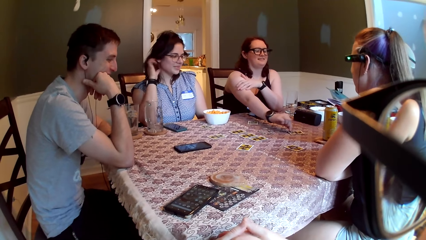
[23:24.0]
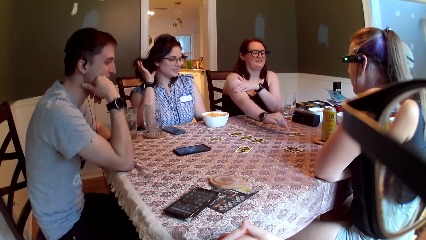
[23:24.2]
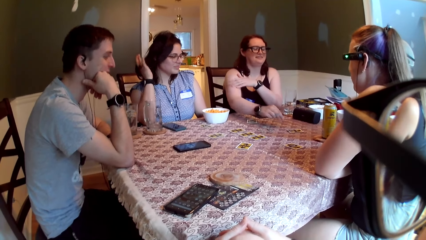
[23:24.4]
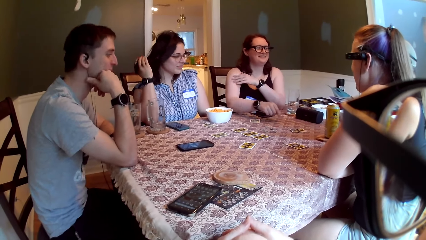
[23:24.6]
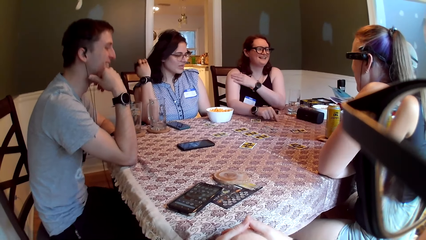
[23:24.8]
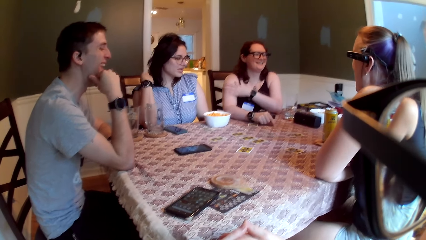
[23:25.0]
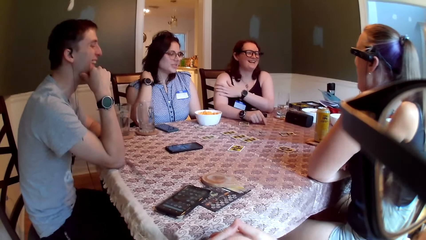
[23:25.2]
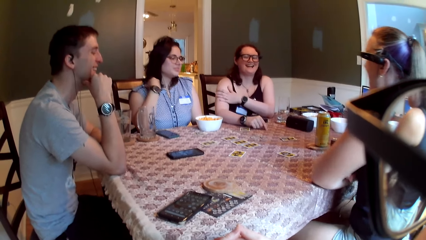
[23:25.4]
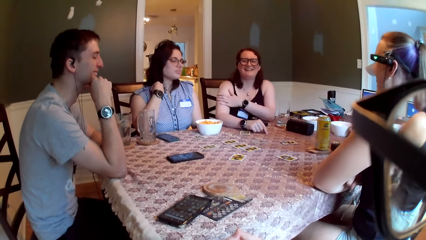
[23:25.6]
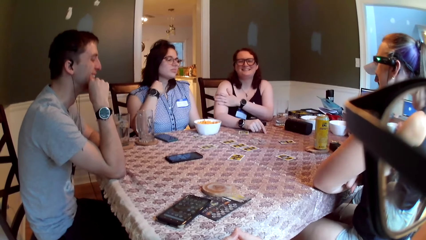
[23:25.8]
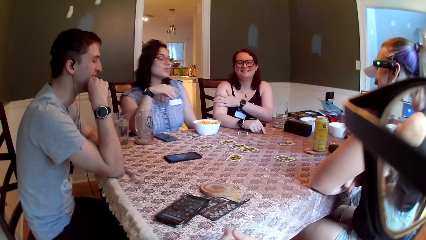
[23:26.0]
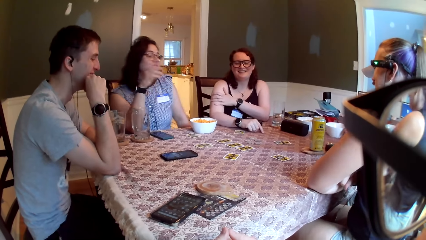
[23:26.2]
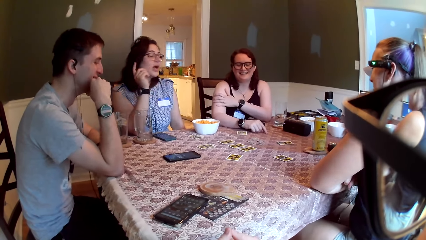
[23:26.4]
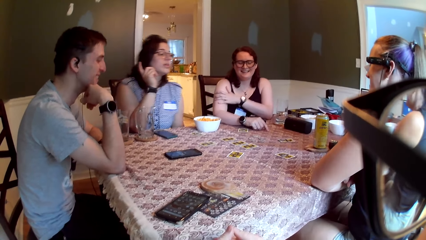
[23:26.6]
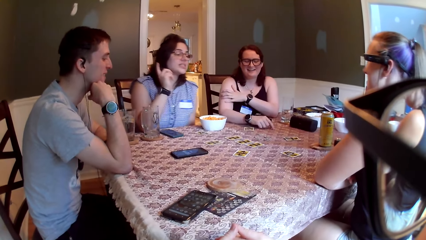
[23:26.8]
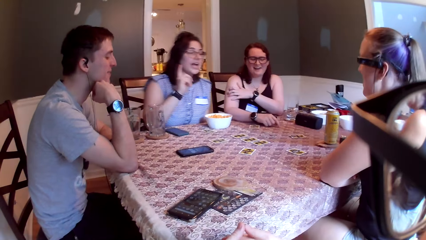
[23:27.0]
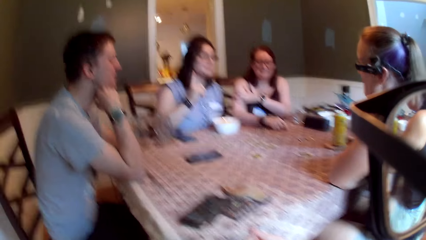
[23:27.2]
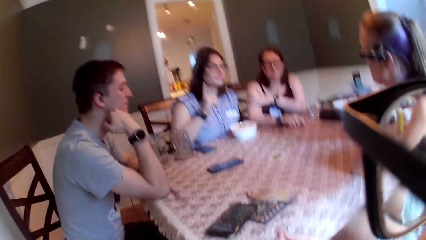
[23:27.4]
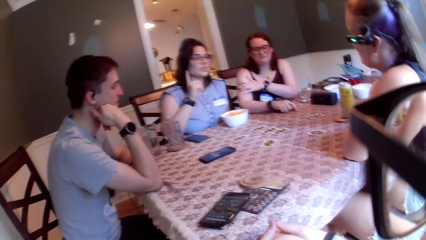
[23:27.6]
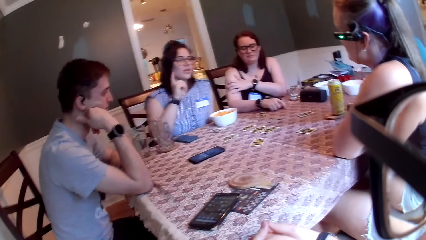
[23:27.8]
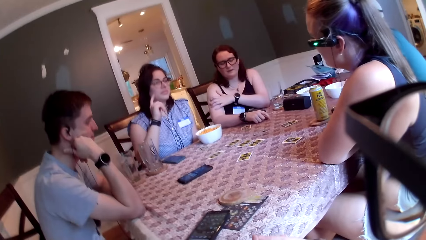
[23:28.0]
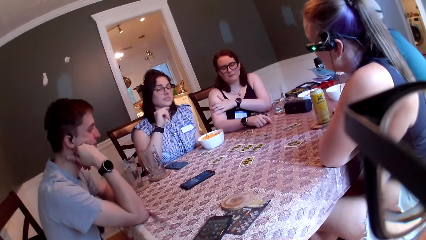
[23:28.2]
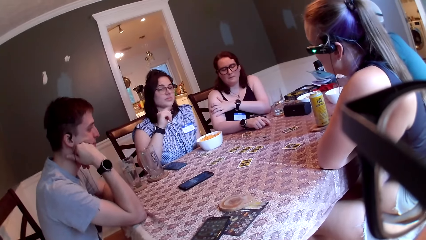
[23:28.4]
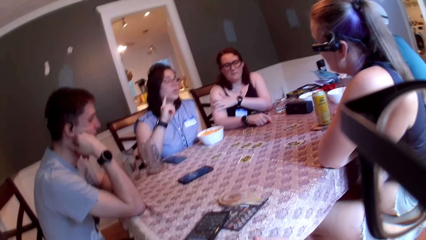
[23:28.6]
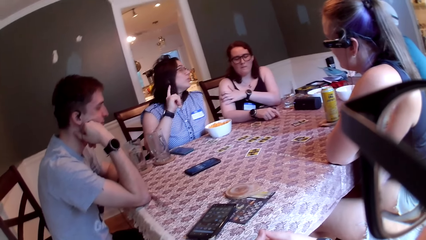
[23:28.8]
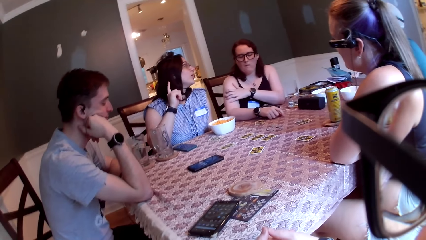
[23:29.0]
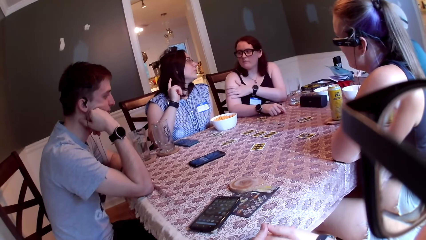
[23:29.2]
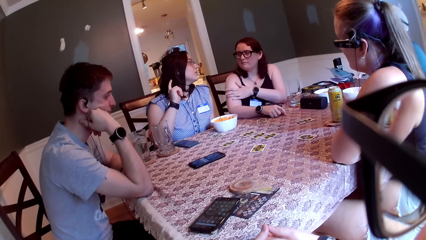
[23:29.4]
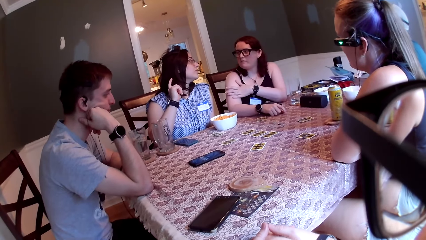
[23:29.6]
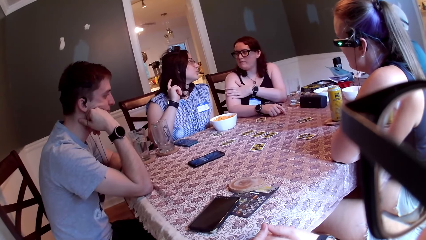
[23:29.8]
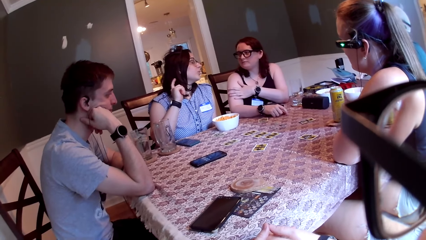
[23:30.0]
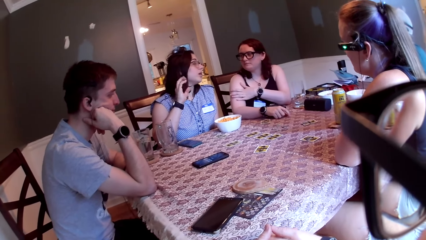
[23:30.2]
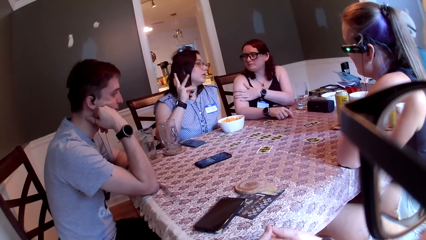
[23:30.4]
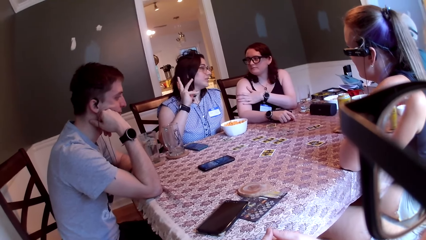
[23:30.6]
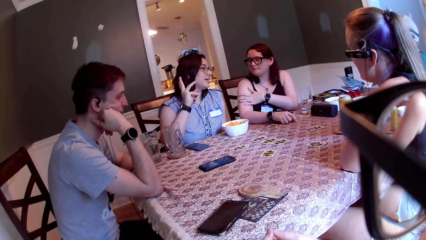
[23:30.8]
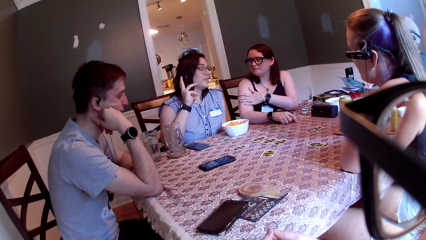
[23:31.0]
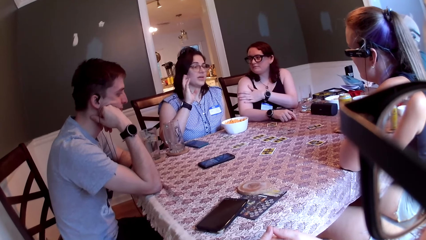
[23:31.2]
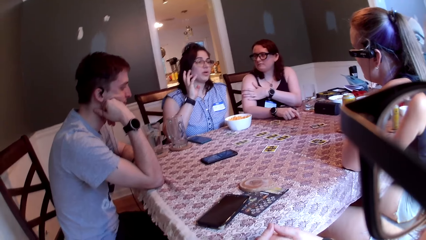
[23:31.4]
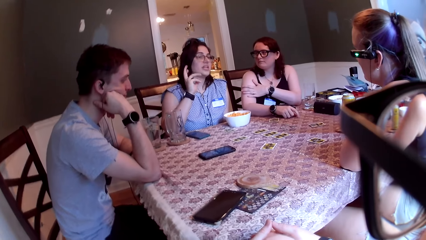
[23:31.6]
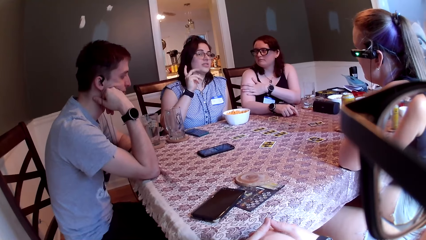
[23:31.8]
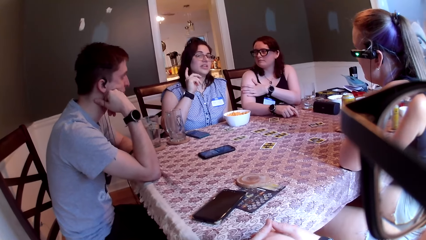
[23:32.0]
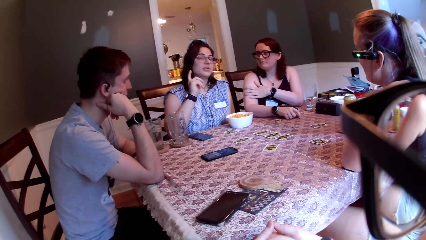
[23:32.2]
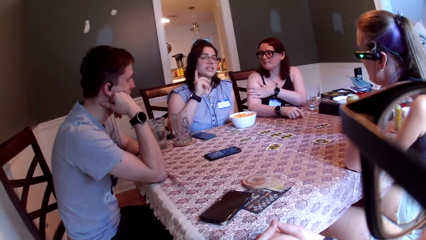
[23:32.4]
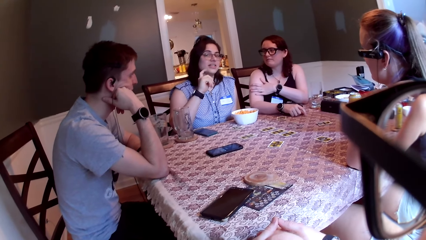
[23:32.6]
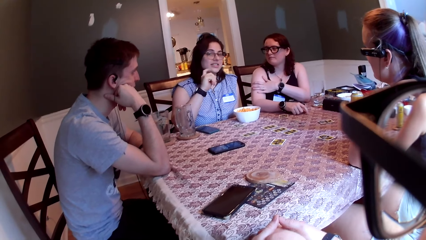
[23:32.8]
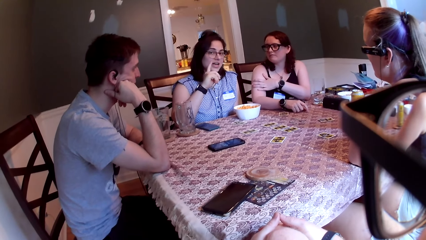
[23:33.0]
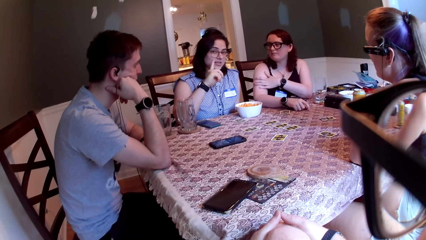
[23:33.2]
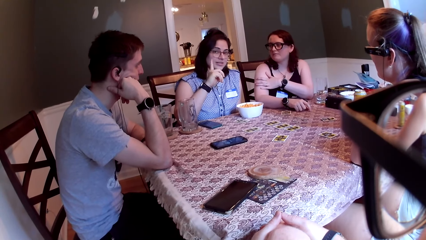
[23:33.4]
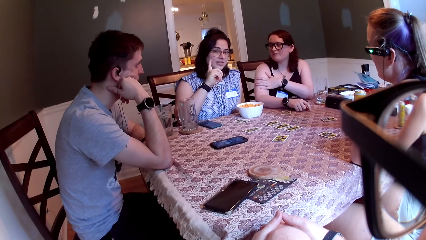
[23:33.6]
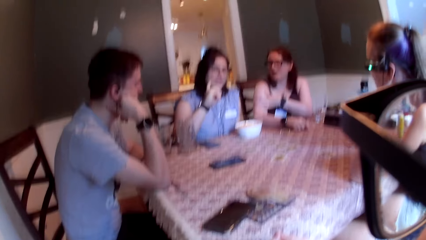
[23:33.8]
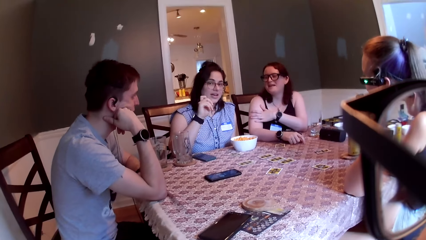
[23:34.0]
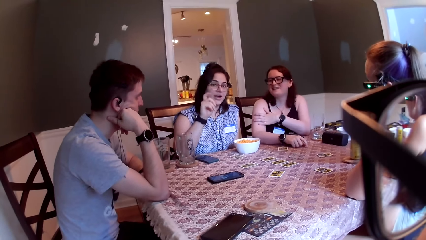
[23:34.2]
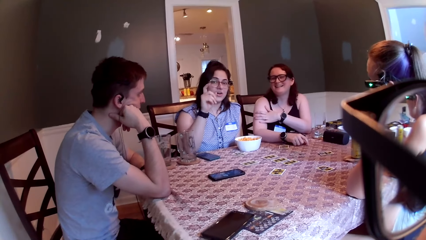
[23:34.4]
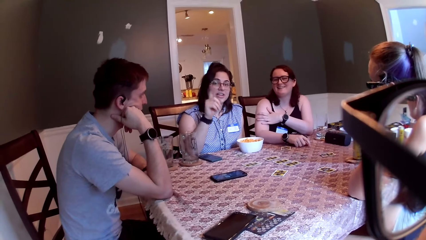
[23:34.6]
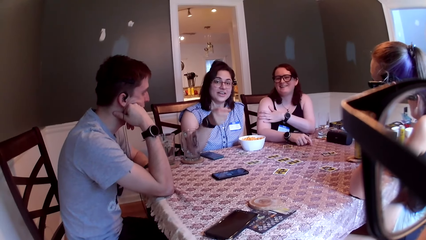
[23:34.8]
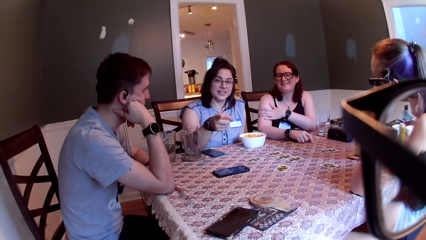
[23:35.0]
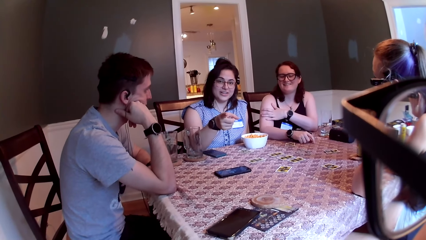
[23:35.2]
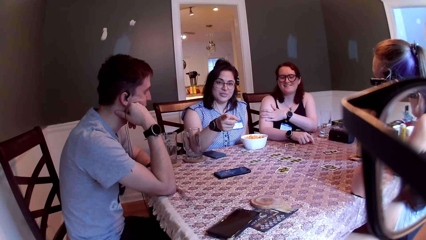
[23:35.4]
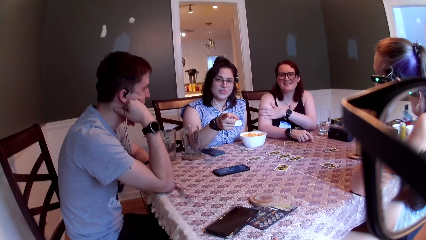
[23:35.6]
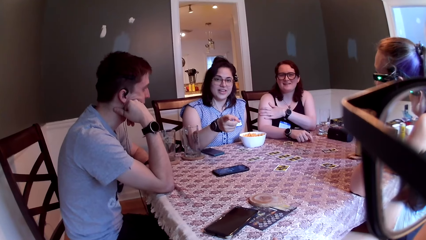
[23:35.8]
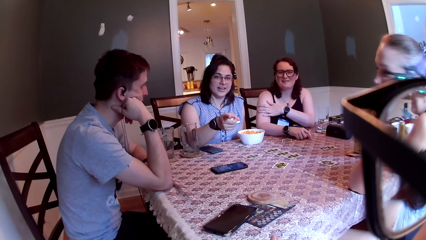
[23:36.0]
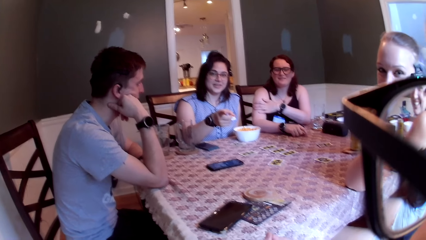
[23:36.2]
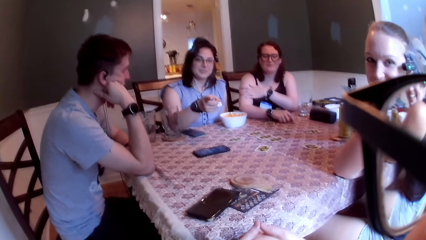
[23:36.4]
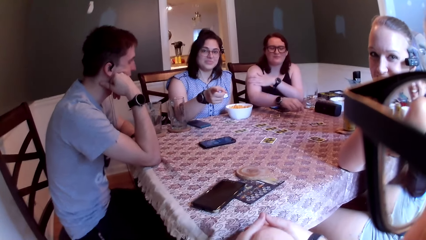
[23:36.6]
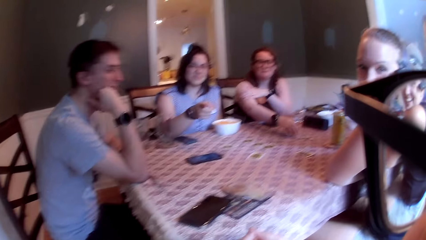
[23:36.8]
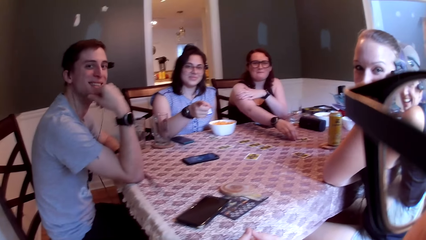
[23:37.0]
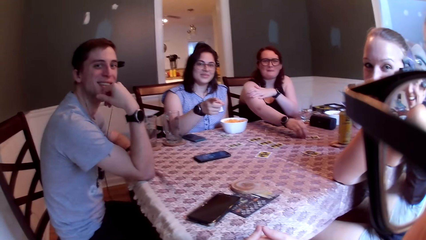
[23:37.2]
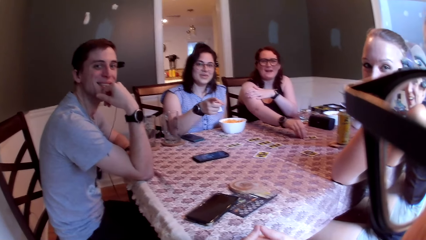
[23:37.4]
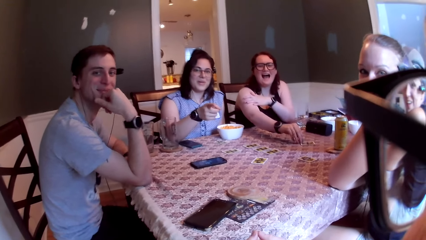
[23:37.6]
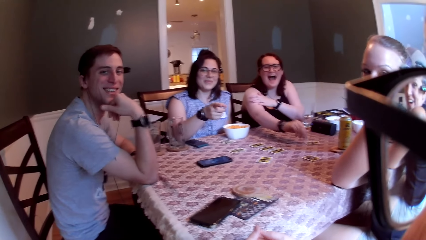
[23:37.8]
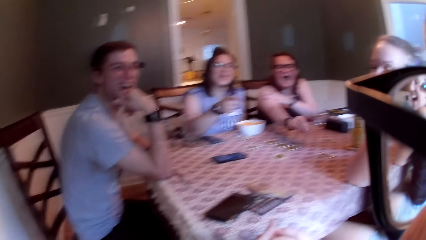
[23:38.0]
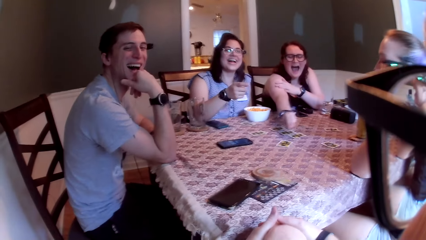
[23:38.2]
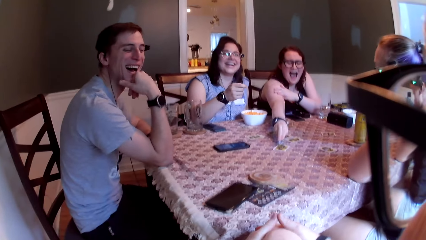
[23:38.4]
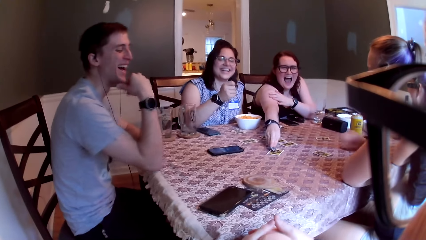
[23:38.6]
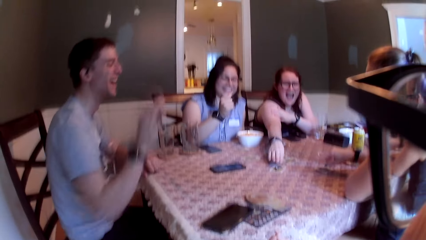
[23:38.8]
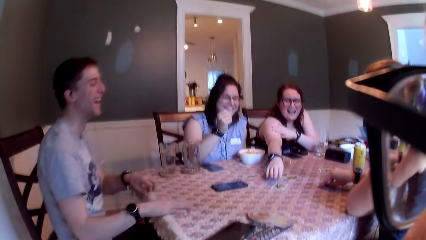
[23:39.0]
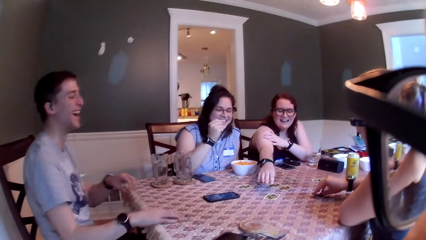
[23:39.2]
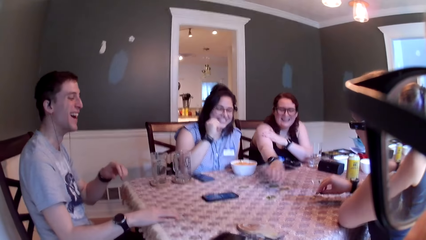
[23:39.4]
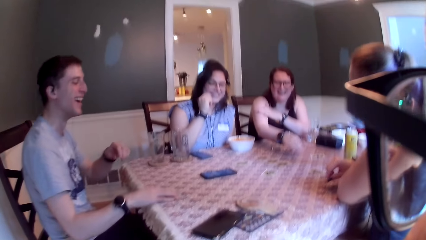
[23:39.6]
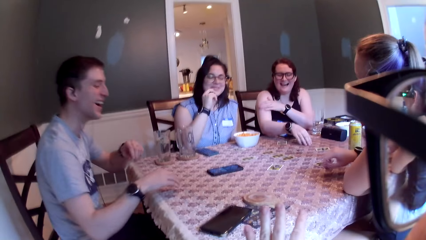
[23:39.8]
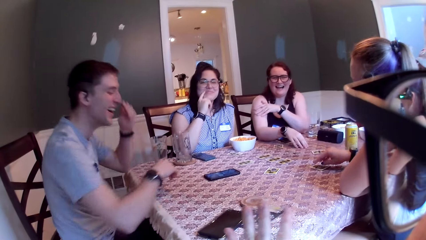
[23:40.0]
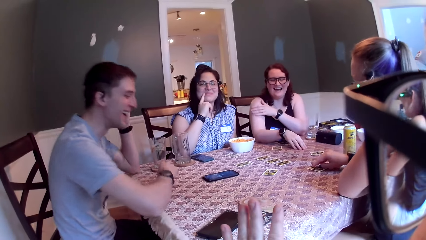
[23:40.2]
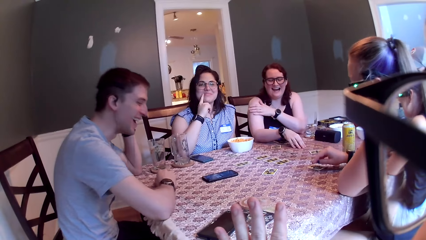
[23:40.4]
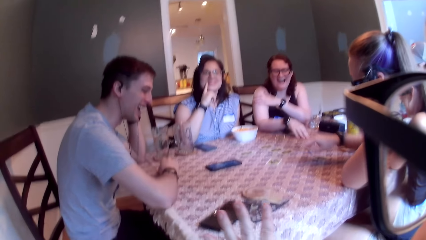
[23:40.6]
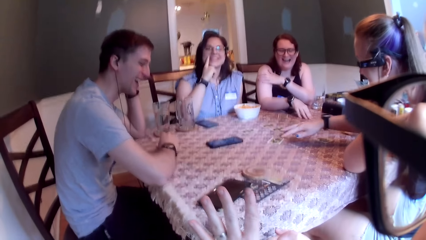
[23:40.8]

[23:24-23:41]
A woman drops the coin on the table with her right hand. Another woman speaks to a group of people on the table. The second woman points her right hand to the camera wearer. A third woman turns towards the camera wearer. A man turns towards the camera wearer. The first woman picks a coin on the table with her right hand and drops the coin on the table with her right hand. The third woman touches the coin on the table with her right hand. The man places his right hand on the table.
